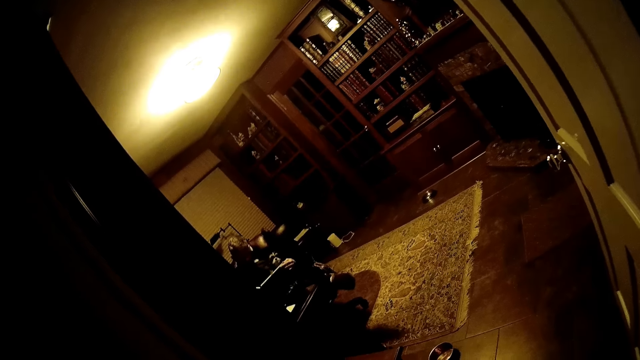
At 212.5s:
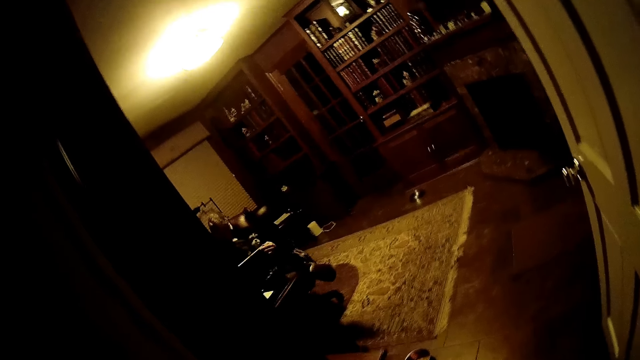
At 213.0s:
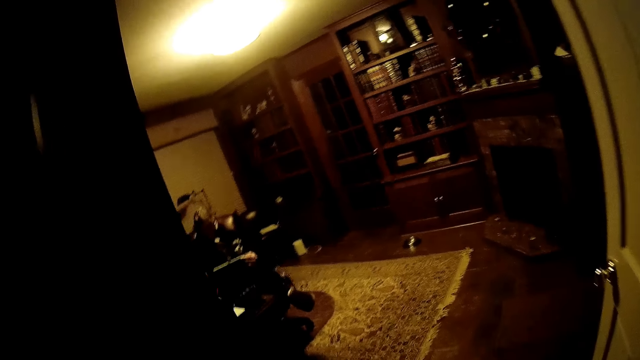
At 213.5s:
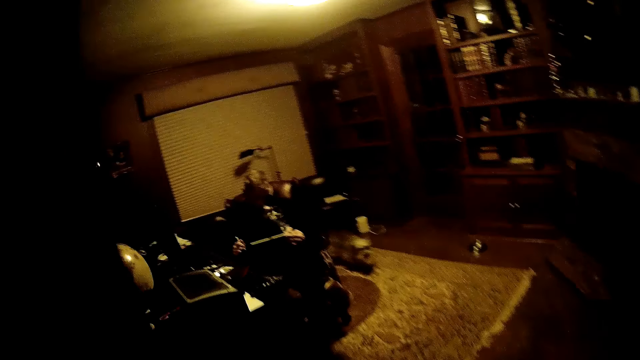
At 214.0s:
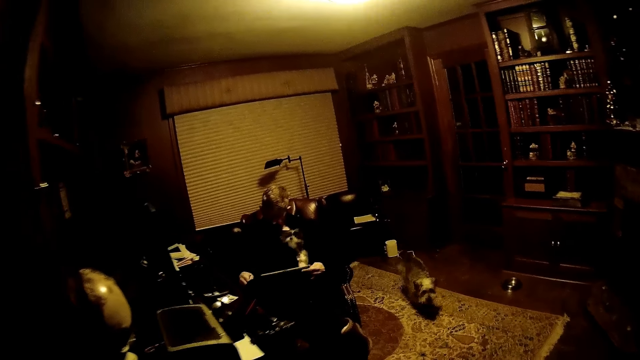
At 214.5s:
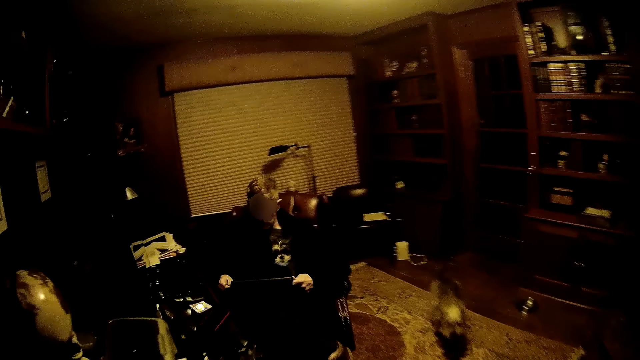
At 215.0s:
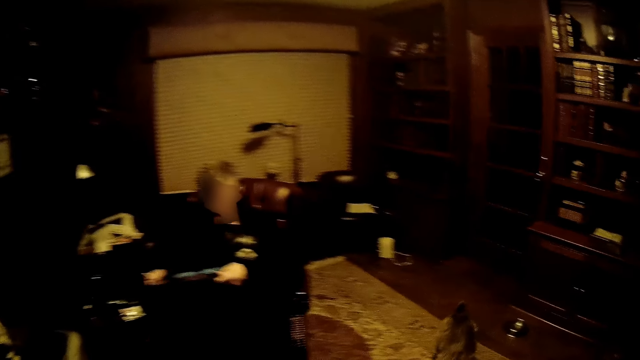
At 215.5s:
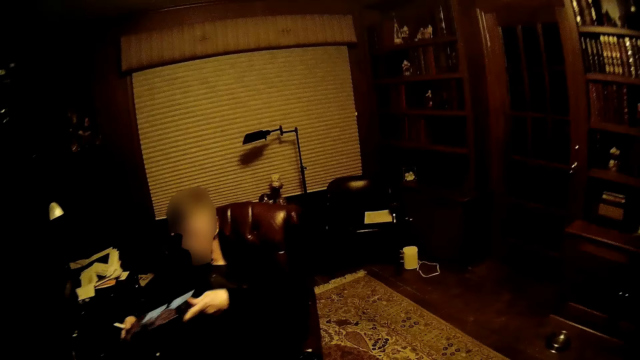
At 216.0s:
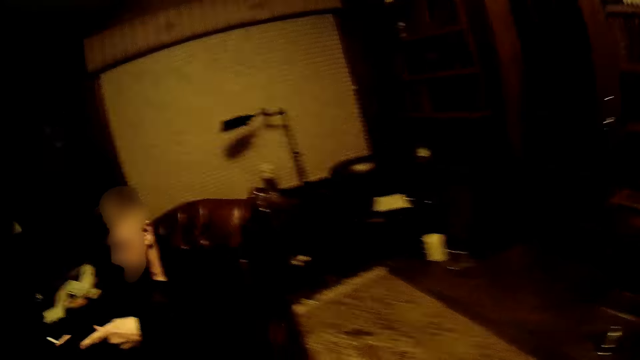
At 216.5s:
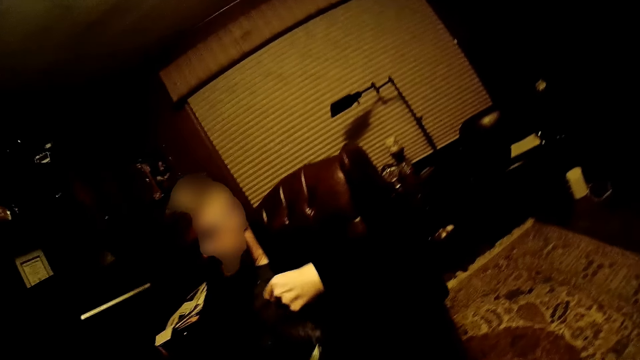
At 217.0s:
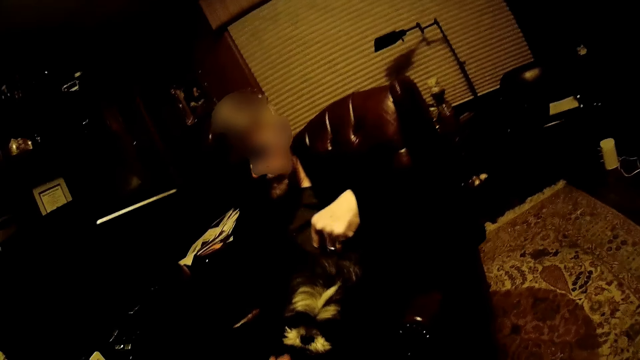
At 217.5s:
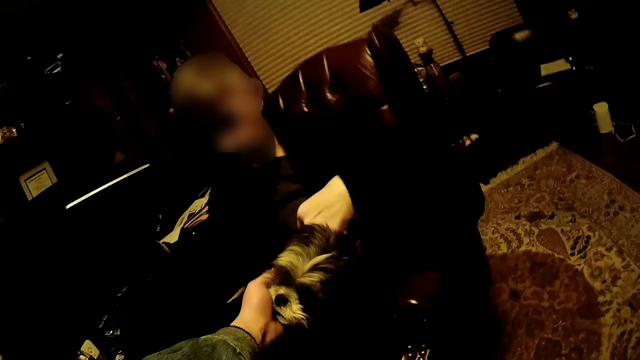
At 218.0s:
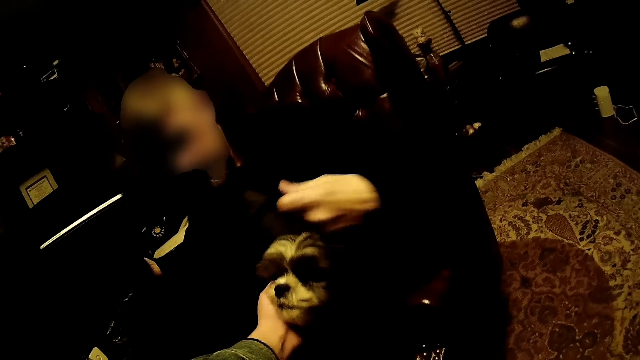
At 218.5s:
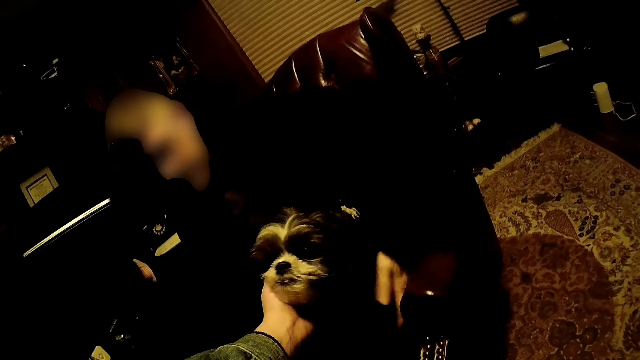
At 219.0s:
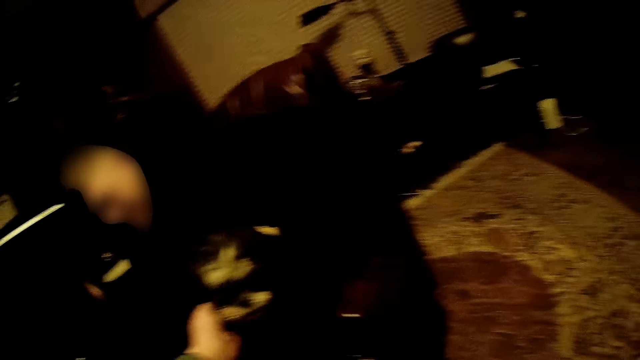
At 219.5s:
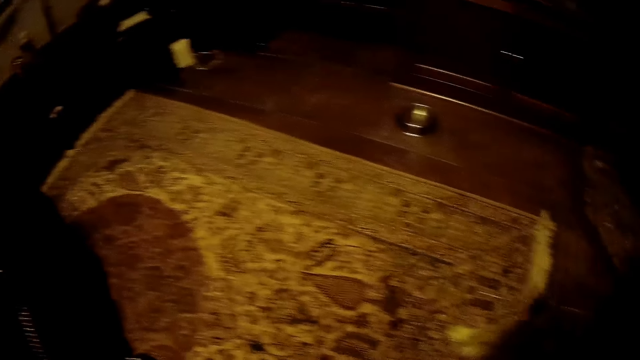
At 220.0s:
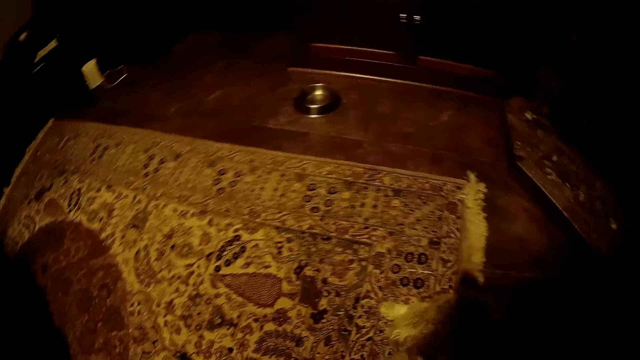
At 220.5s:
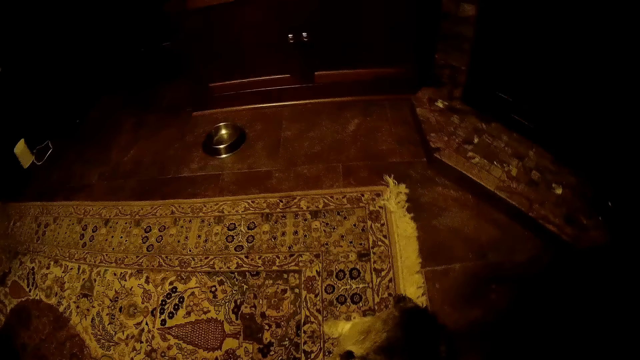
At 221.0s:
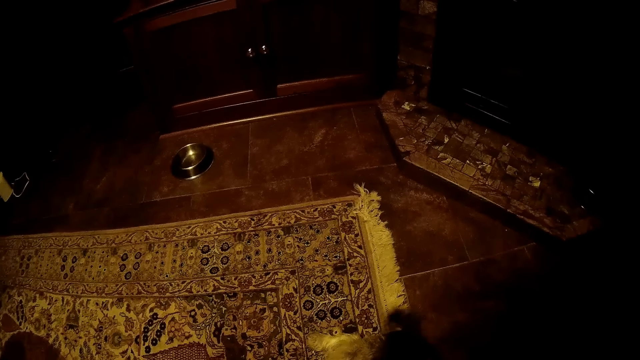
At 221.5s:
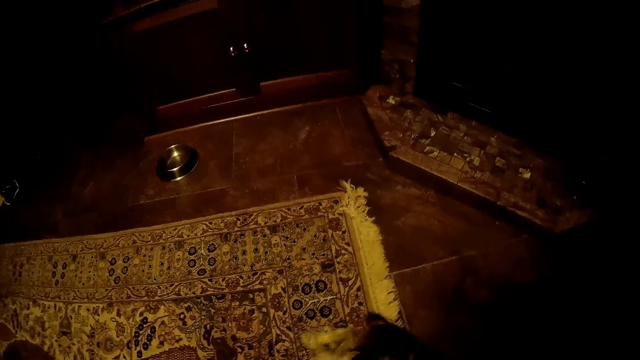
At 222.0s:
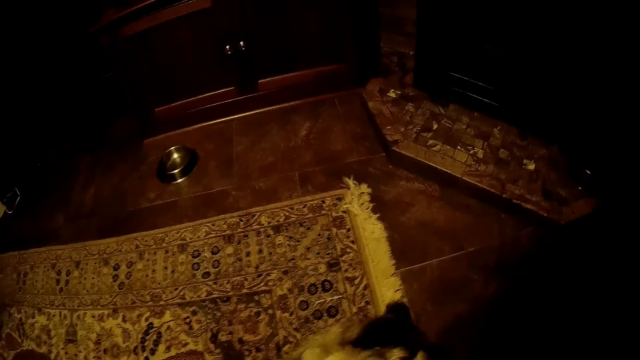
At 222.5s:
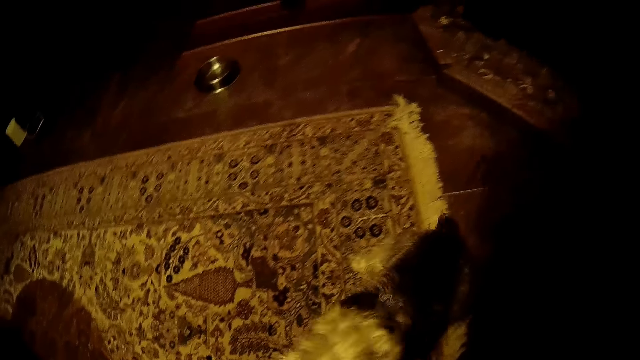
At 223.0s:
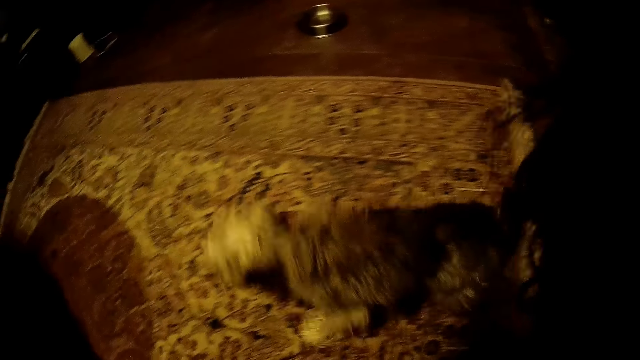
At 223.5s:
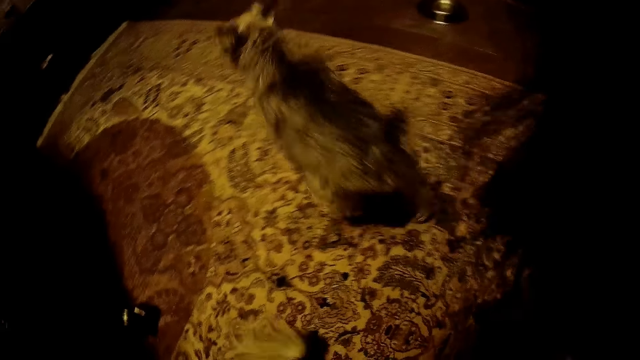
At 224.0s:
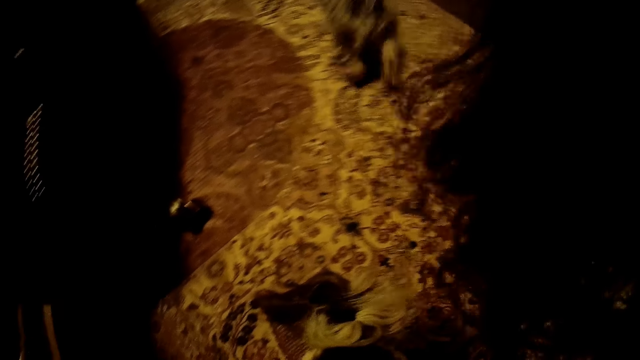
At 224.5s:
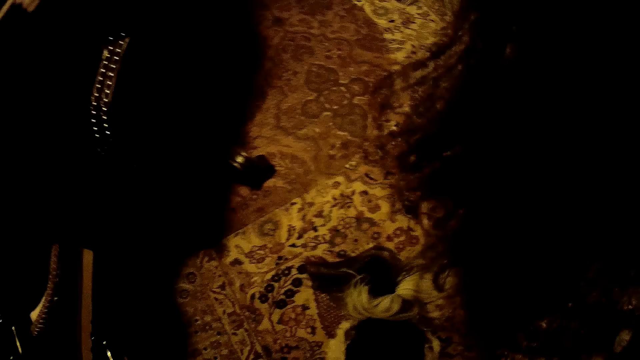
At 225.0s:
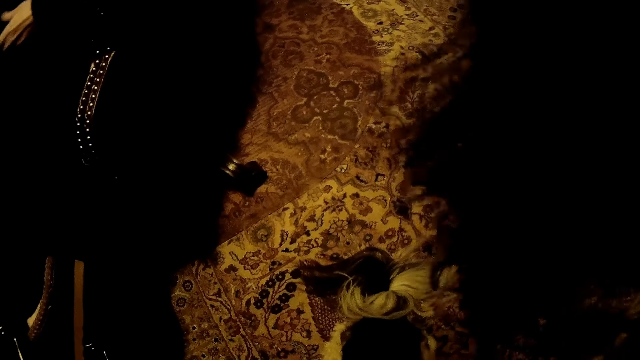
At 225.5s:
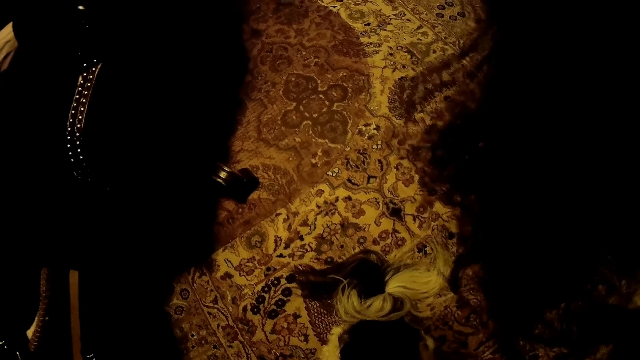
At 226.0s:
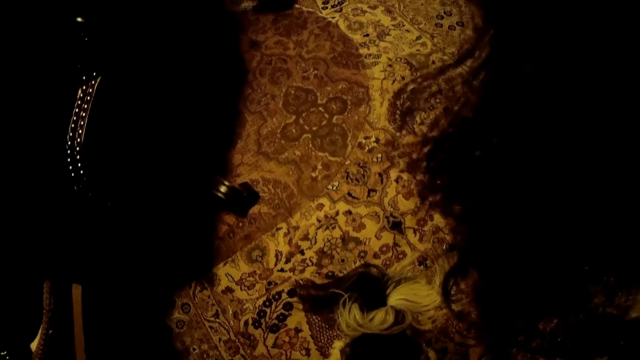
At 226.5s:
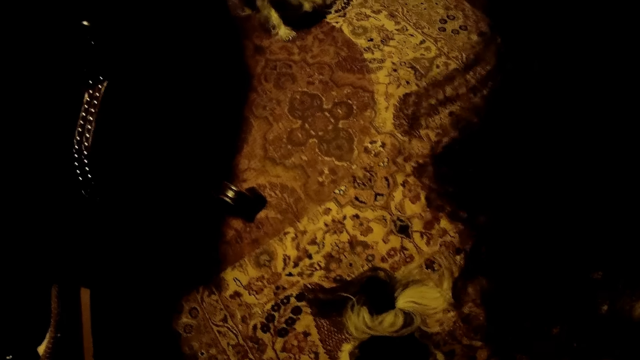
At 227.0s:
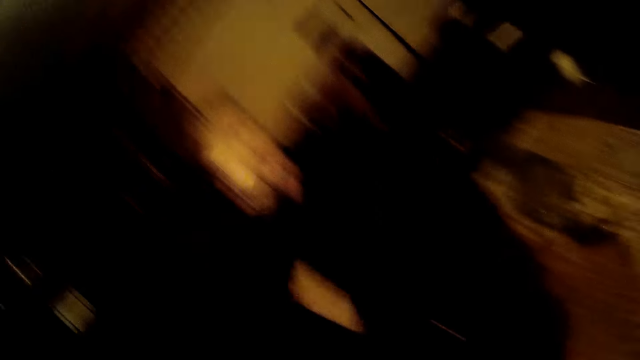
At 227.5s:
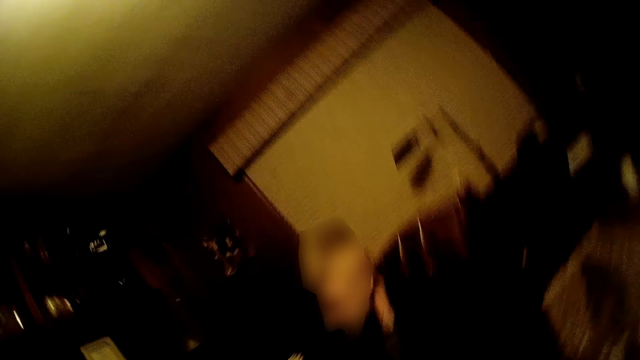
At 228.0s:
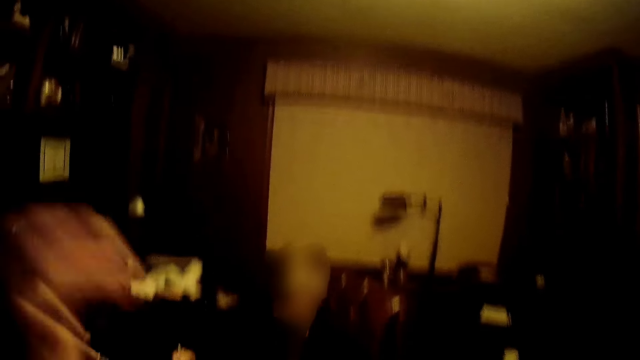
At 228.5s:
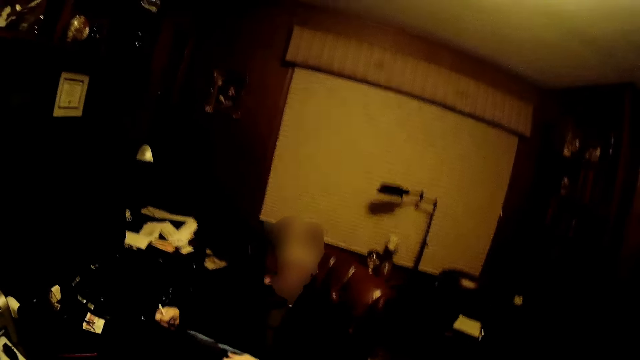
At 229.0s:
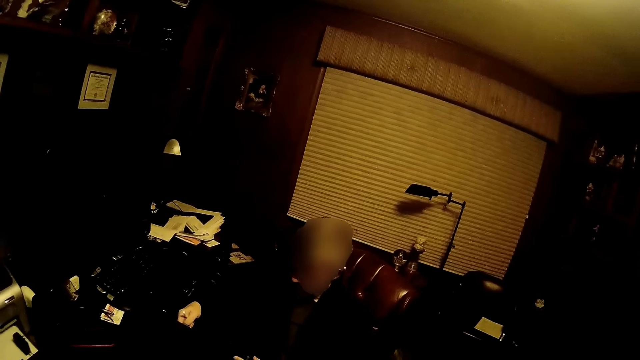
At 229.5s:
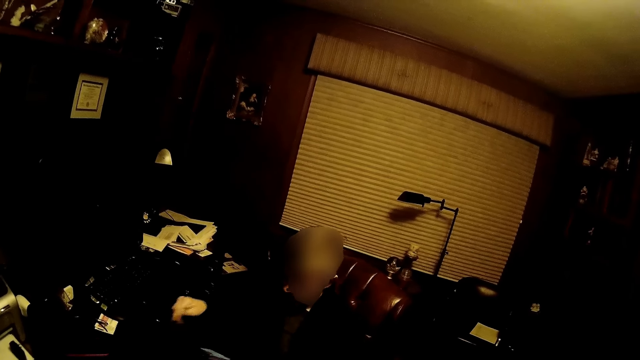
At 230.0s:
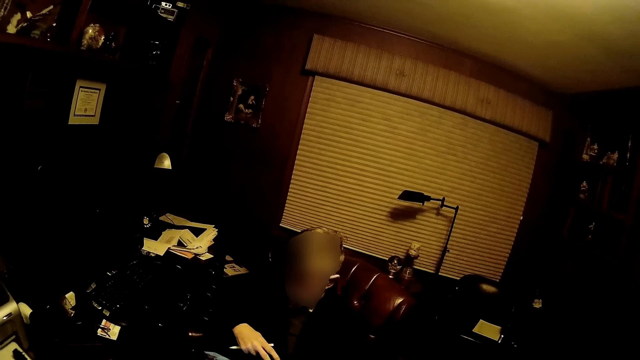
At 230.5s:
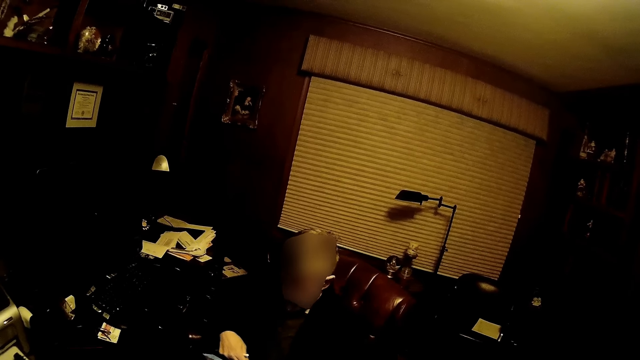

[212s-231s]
A dog walks towards the camera wearer. A man is using the tablet. The man rubs another dog with his right hand. The camera wearer rubs the other dog with his left hand. The man plays with the dog. The camera wearer looks at the dog. He rubs the first dog with his right hand. The first dog walks away. The camera wearer sits on a chair. The man holds a pen with his left hand.
